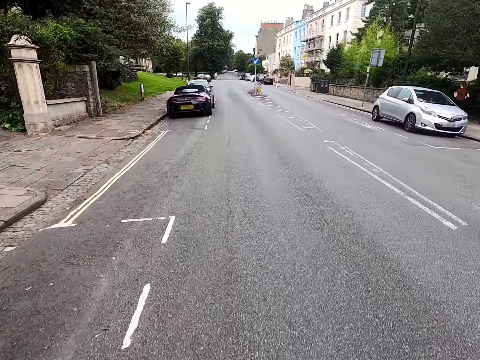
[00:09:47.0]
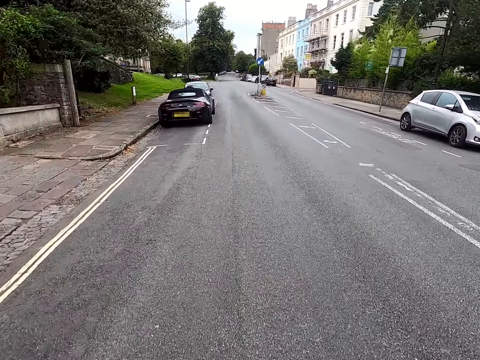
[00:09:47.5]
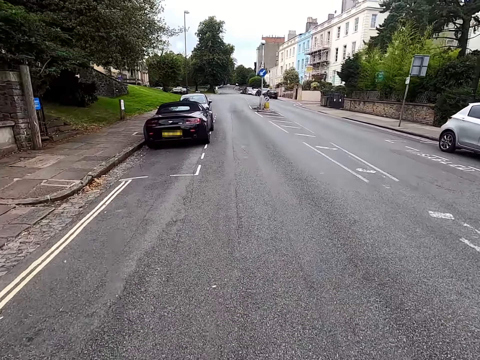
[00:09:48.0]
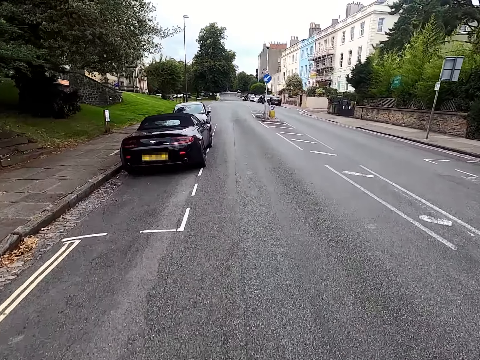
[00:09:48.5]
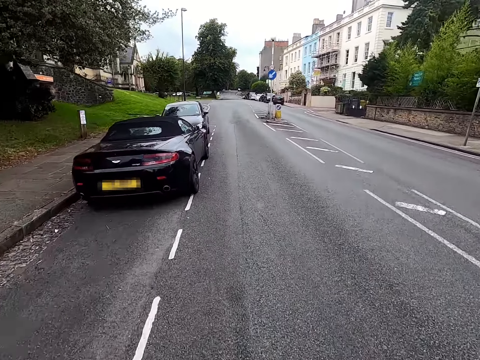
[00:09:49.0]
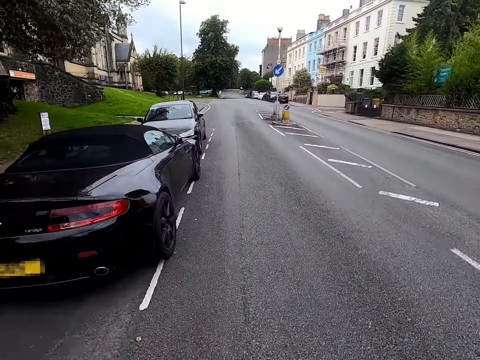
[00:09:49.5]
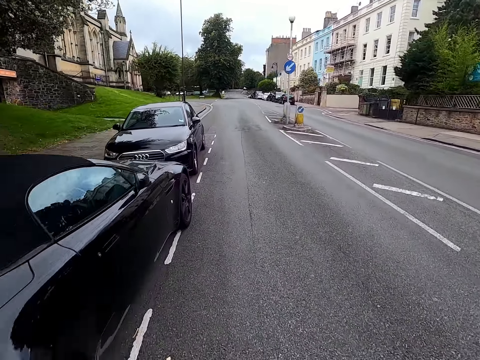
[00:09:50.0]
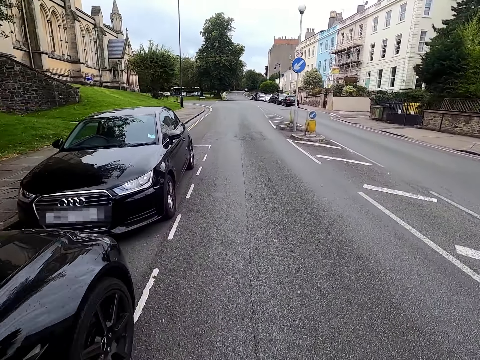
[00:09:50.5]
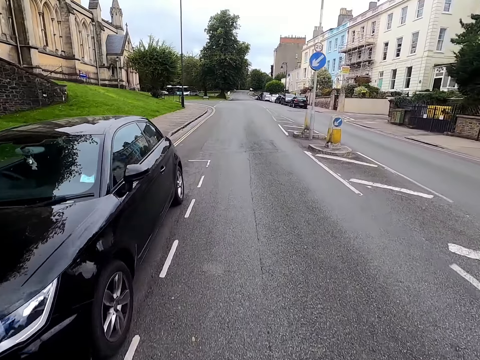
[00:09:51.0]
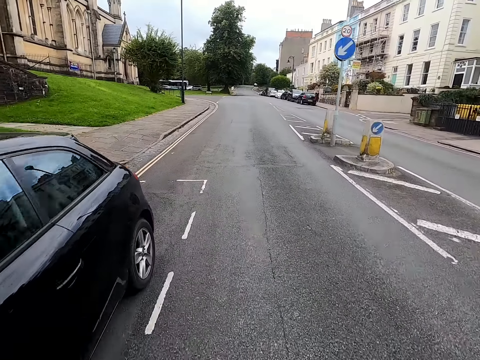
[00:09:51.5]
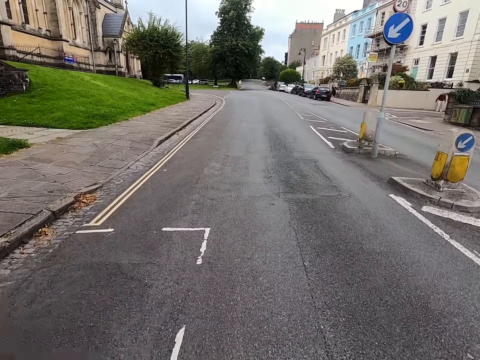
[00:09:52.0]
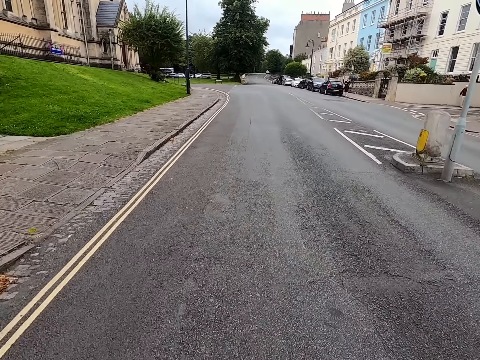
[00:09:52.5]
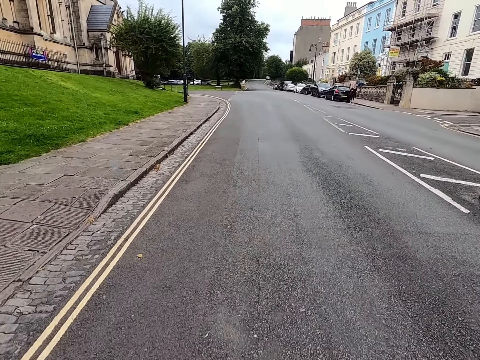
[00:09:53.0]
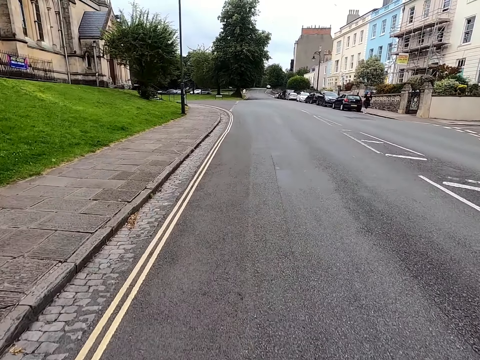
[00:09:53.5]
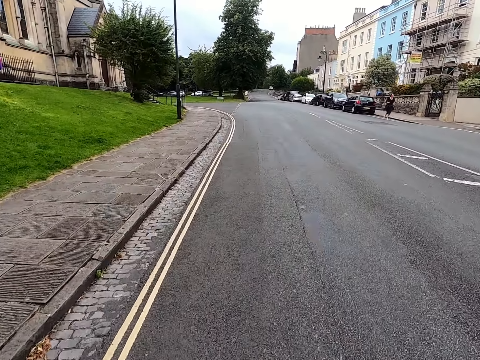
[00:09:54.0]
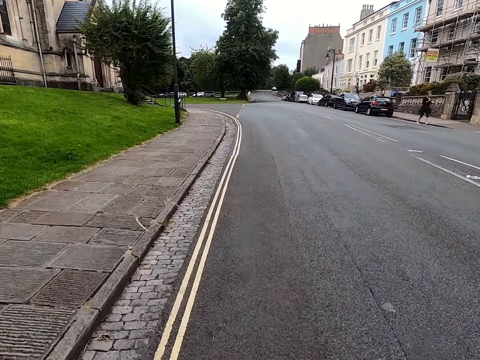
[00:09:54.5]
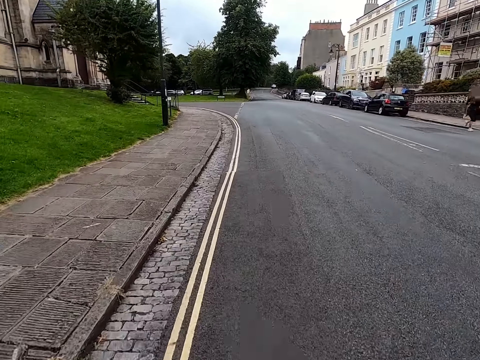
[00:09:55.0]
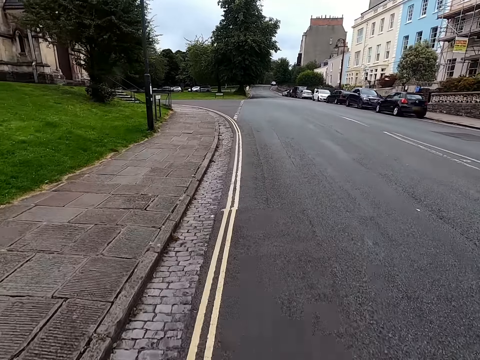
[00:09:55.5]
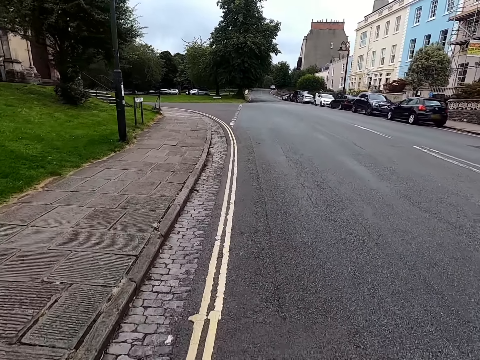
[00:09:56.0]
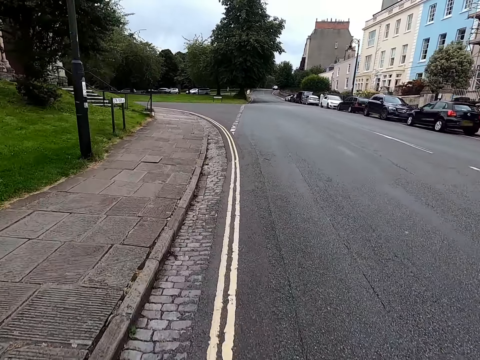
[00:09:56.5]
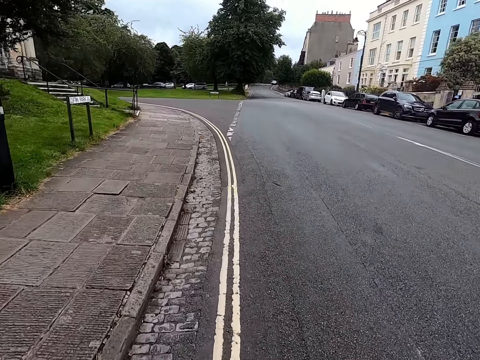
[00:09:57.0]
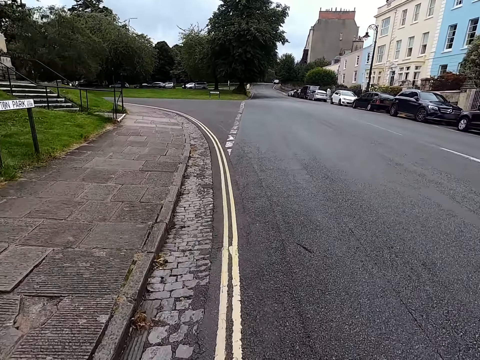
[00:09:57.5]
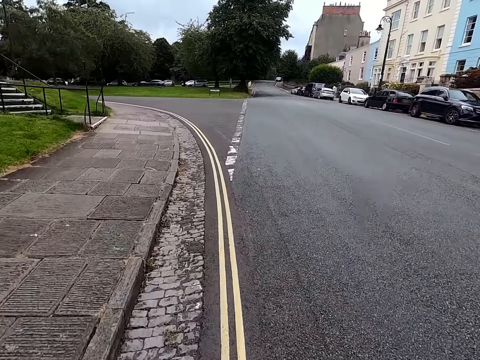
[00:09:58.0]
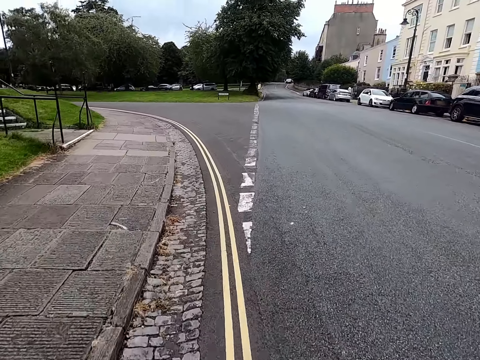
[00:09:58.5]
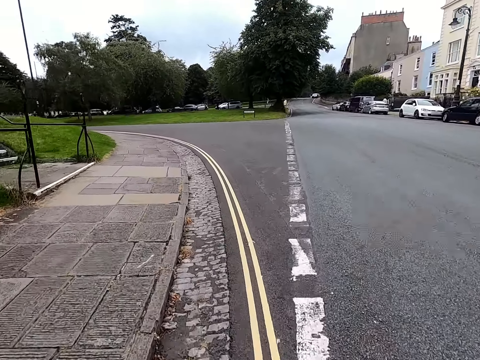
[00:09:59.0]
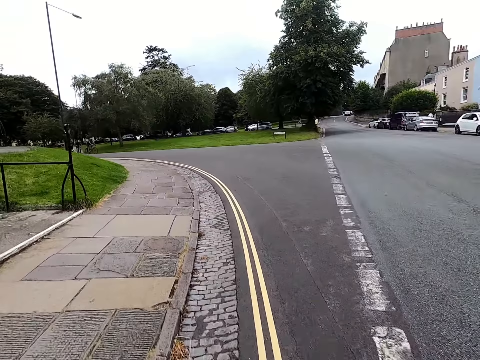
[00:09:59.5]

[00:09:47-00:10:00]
The camera wearer rides a bicycle past a lady. Another lady runs past the camera wearer. The camera wearer rides the bicycle on a road.

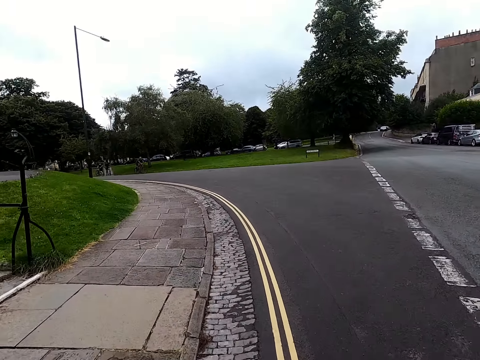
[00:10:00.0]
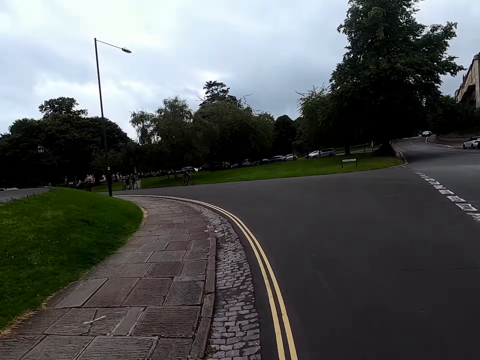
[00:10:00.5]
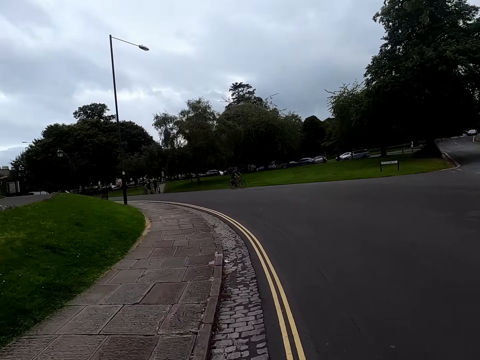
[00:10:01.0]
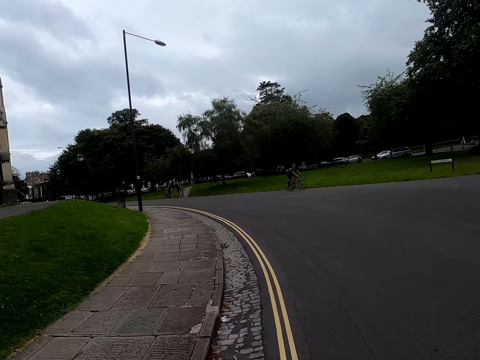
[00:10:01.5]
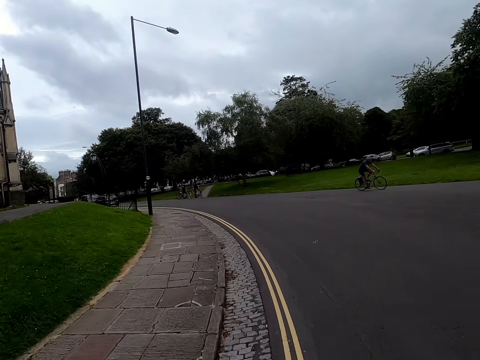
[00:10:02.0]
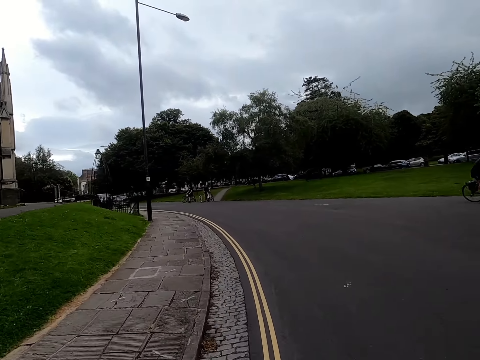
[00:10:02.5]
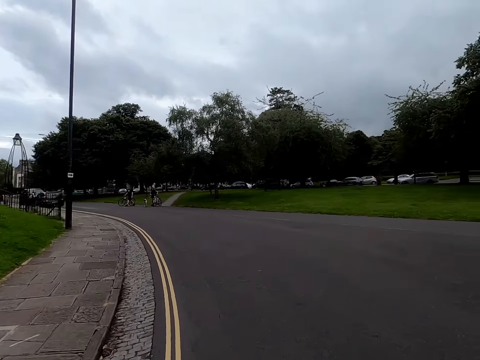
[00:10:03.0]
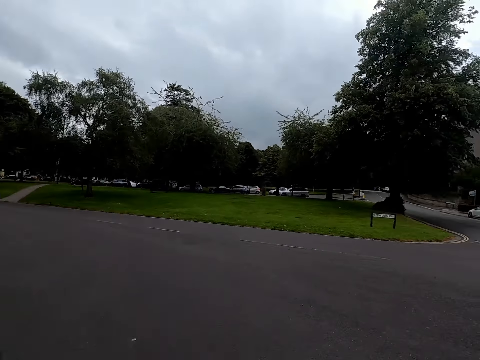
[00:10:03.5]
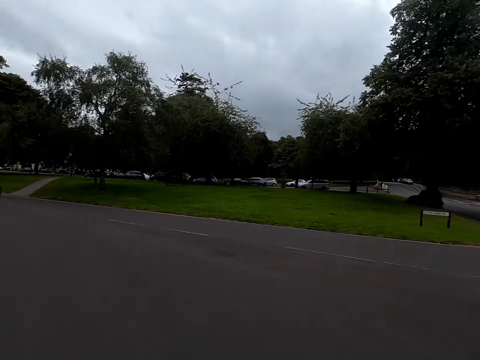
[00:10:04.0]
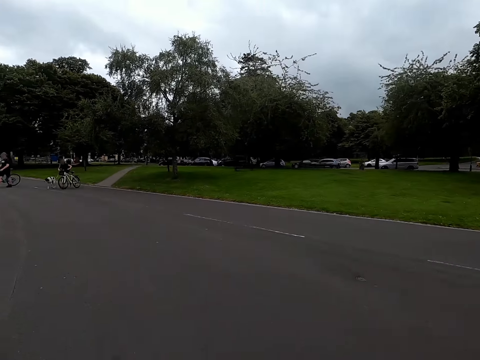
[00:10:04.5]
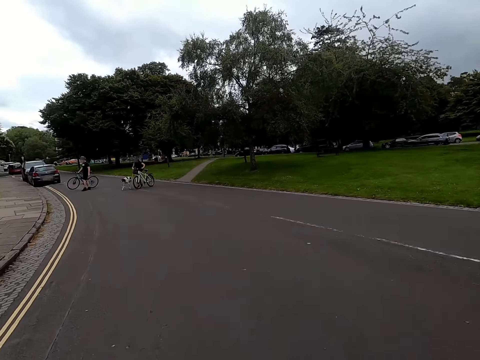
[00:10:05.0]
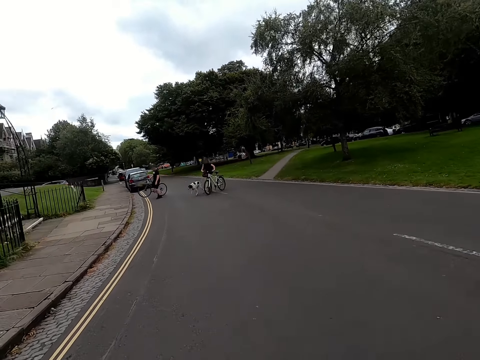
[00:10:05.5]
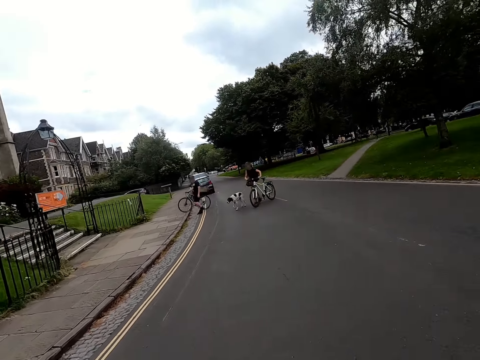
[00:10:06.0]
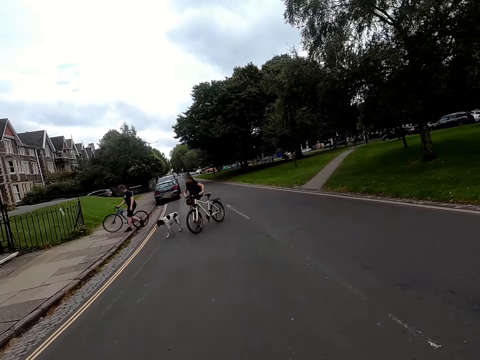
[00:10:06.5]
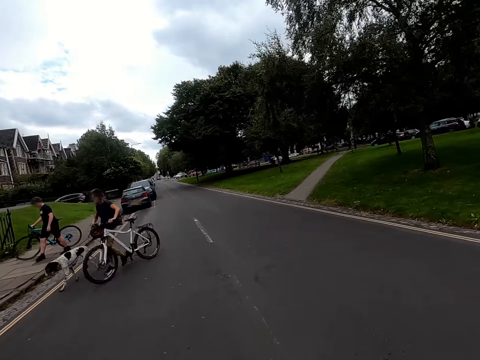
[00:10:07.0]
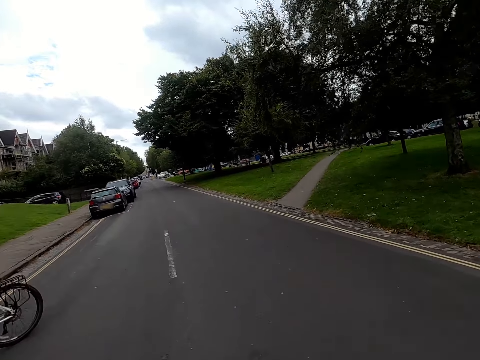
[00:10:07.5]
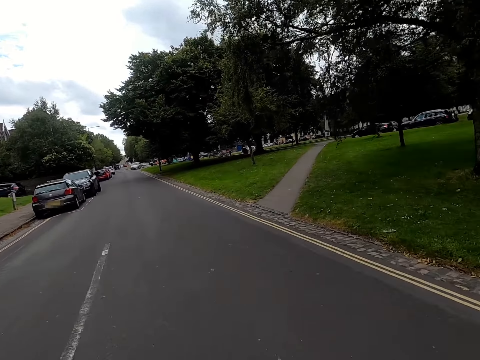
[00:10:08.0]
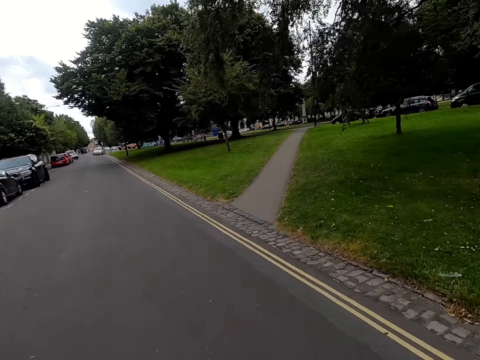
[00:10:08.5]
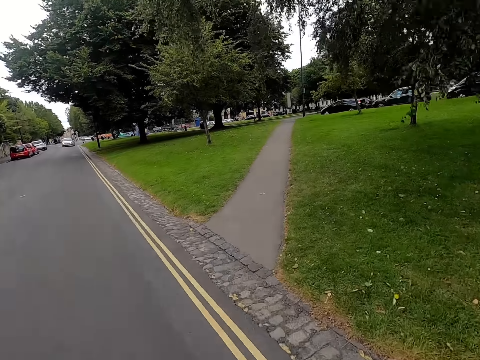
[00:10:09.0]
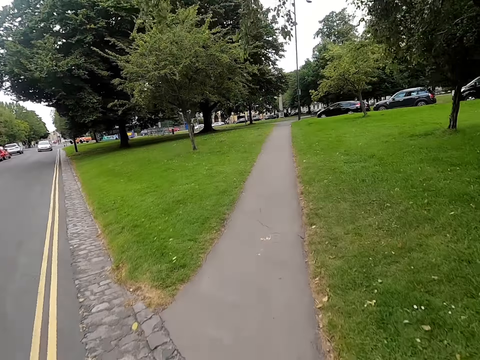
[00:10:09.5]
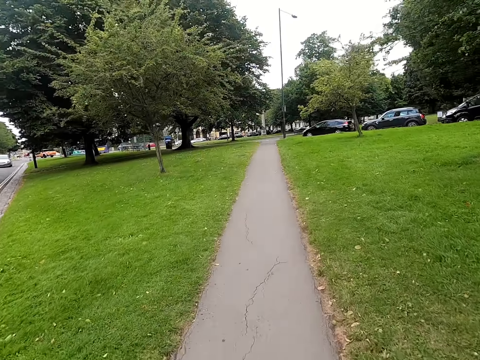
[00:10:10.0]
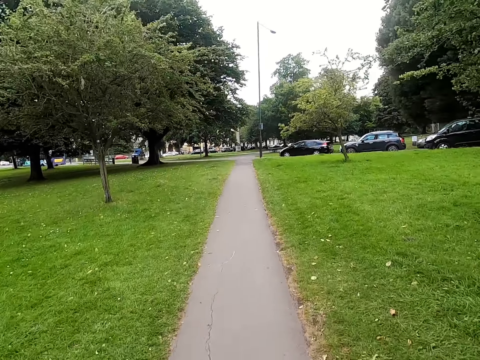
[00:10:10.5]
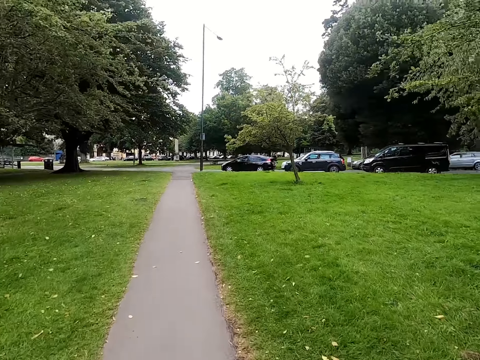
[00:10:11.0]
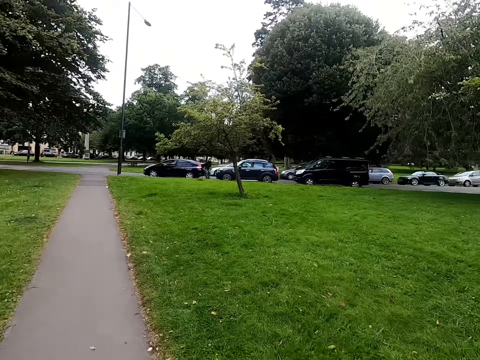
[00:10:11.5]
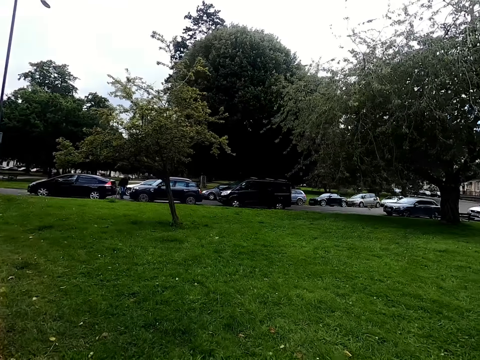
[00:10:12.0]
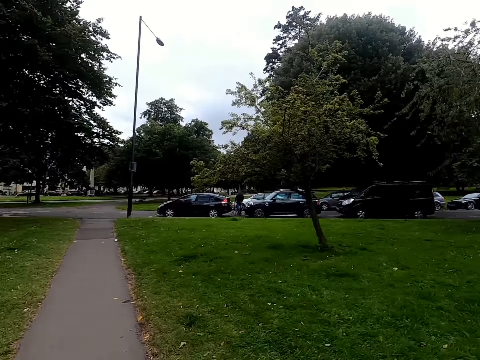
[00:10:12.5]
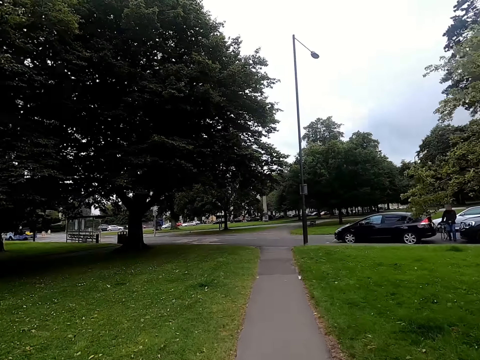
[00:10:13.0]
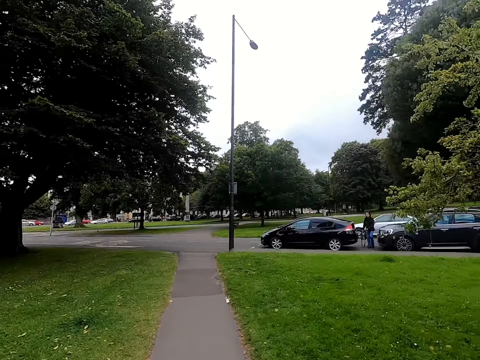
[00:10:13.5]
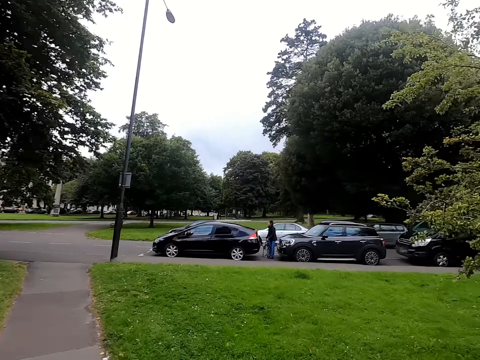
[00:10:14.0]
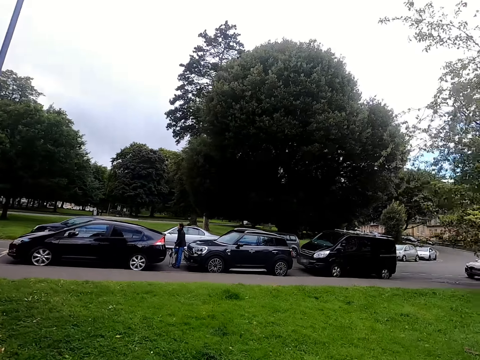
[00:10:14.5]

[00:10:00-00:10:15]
A man rides a bicycle past the camera wearer. Another man crosses a road. A lady crosses the road. The camera wearer cycles the bicycle on the crosswalk. They ride the bicycle on a sidewalk and look around a parking lot.
